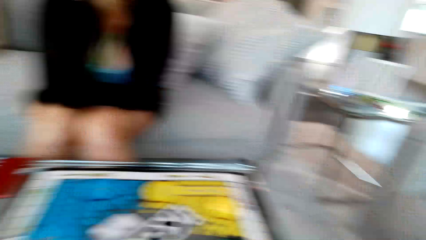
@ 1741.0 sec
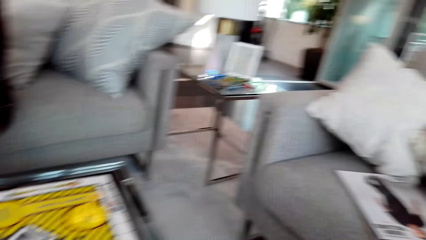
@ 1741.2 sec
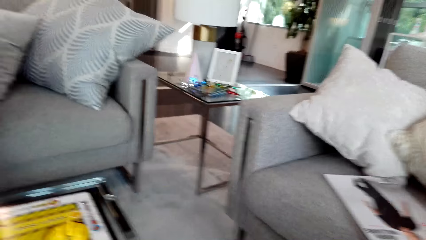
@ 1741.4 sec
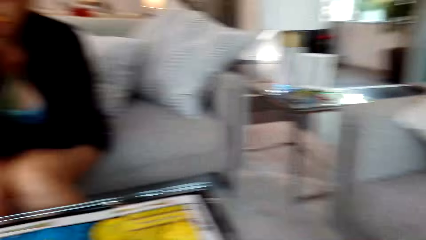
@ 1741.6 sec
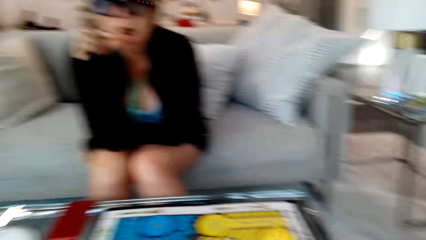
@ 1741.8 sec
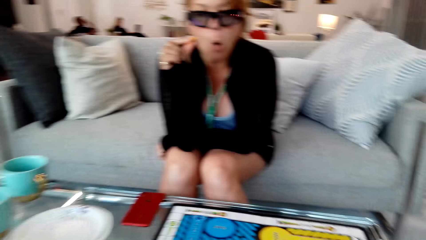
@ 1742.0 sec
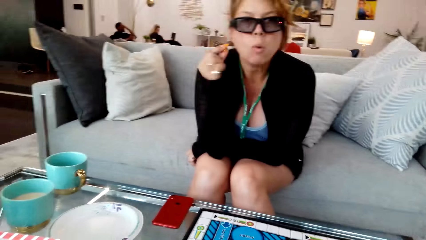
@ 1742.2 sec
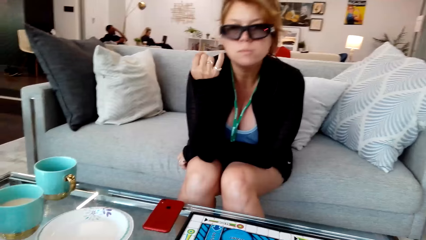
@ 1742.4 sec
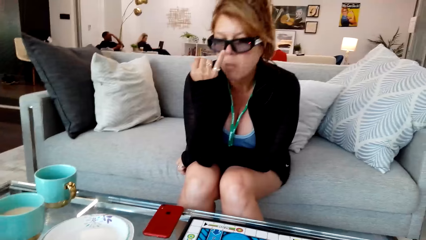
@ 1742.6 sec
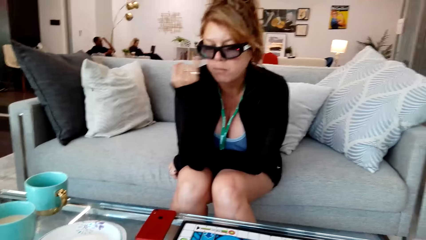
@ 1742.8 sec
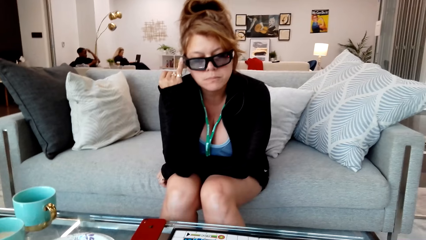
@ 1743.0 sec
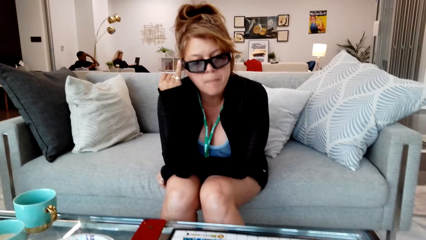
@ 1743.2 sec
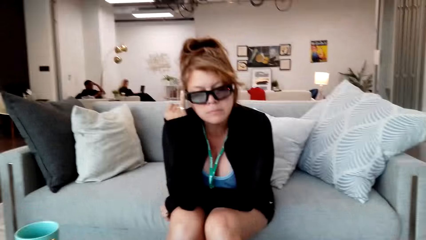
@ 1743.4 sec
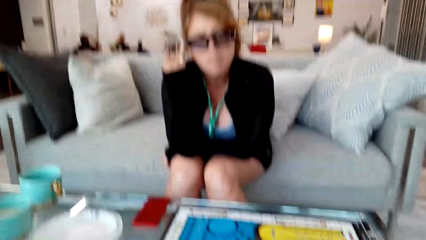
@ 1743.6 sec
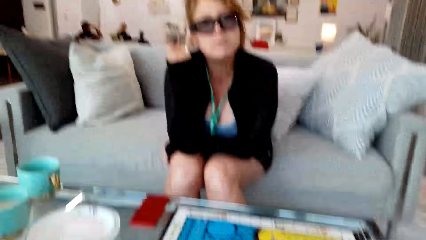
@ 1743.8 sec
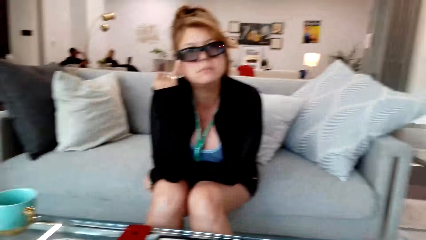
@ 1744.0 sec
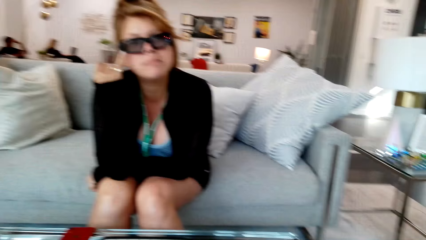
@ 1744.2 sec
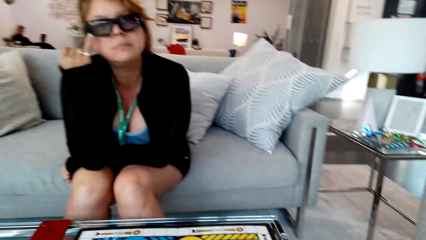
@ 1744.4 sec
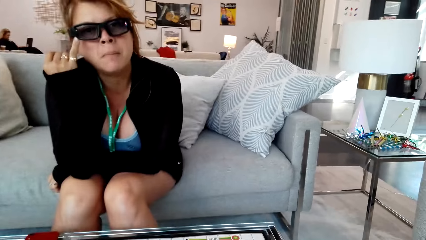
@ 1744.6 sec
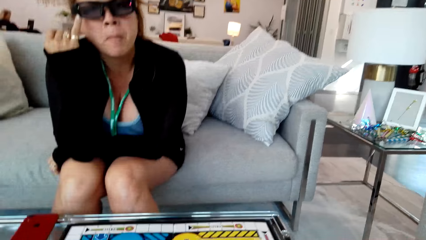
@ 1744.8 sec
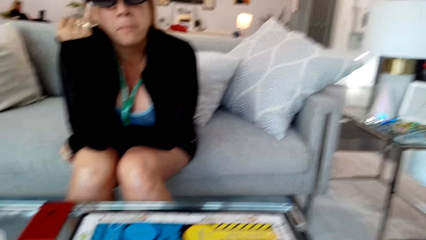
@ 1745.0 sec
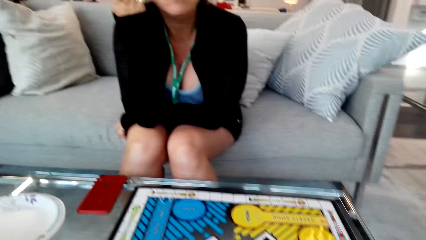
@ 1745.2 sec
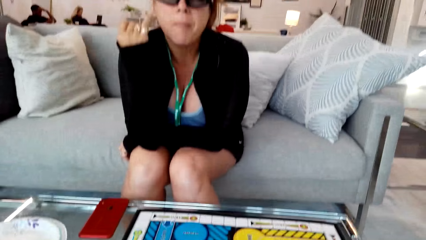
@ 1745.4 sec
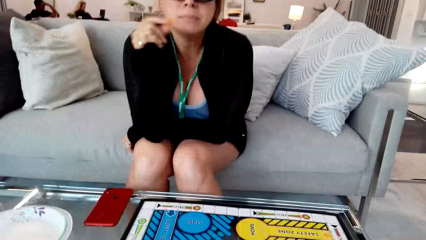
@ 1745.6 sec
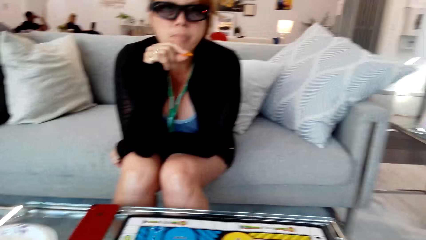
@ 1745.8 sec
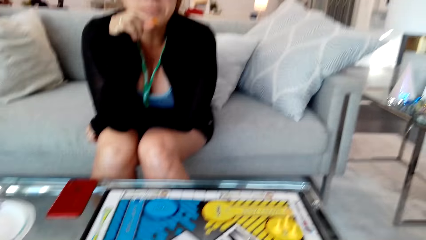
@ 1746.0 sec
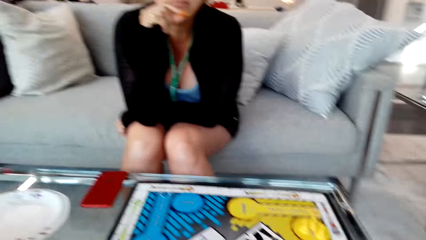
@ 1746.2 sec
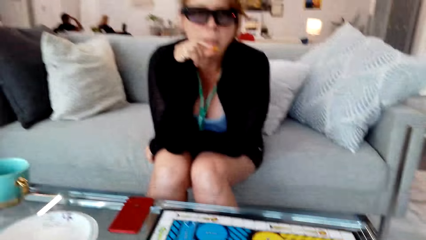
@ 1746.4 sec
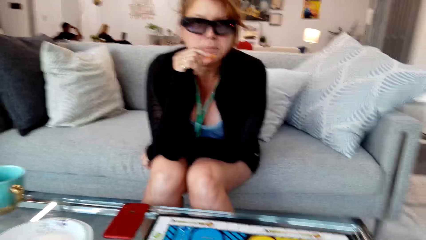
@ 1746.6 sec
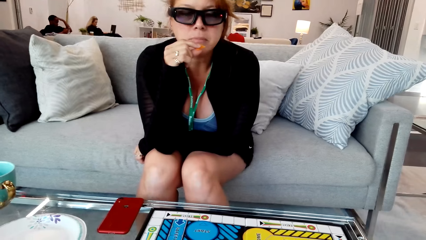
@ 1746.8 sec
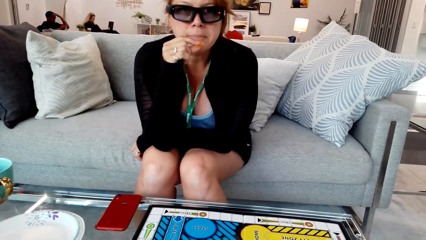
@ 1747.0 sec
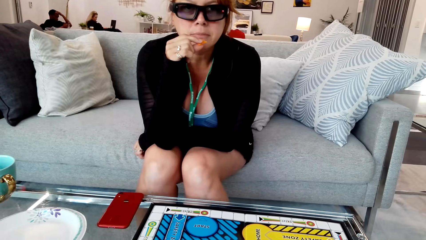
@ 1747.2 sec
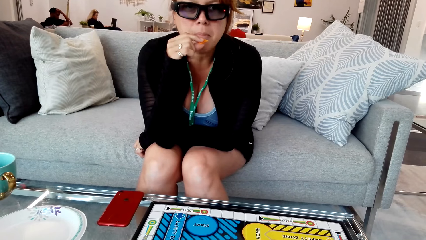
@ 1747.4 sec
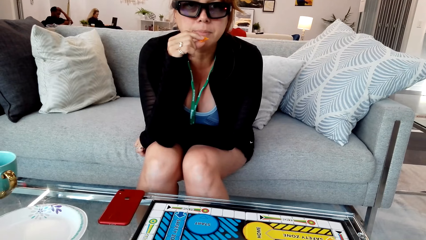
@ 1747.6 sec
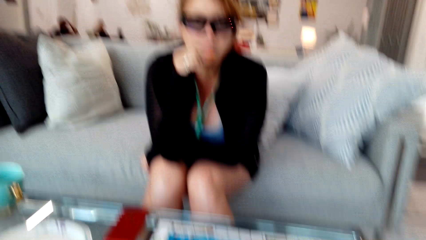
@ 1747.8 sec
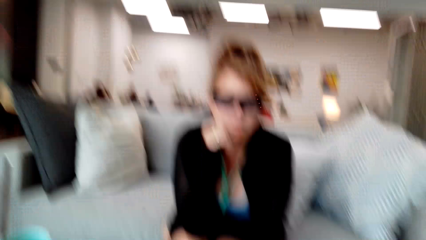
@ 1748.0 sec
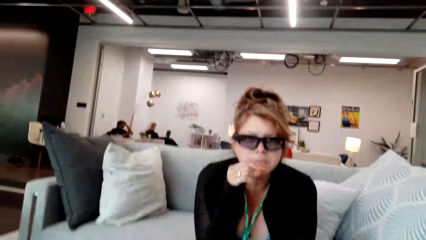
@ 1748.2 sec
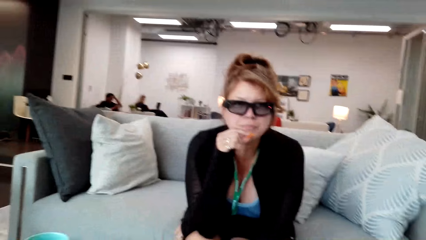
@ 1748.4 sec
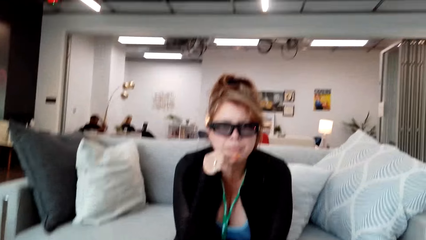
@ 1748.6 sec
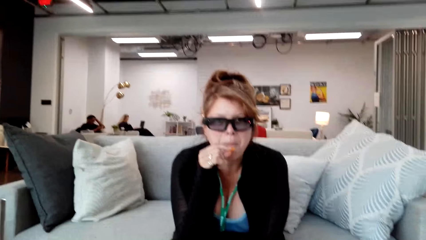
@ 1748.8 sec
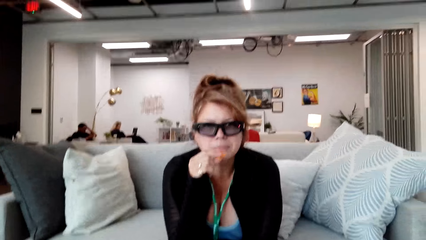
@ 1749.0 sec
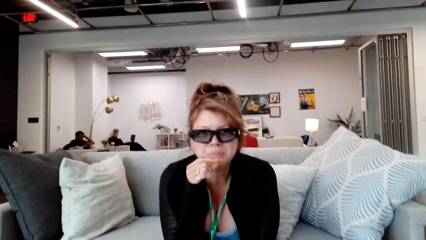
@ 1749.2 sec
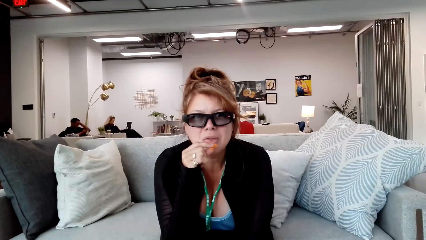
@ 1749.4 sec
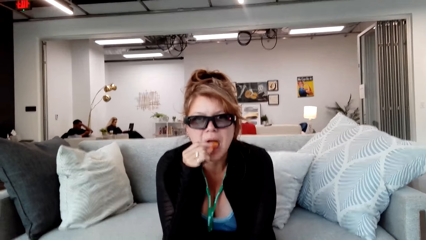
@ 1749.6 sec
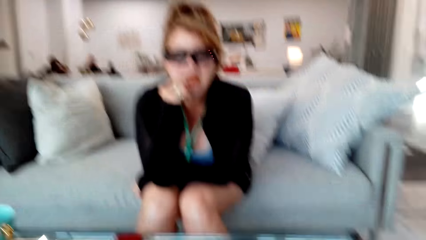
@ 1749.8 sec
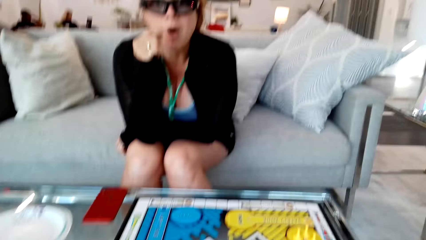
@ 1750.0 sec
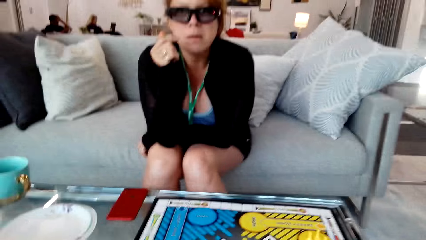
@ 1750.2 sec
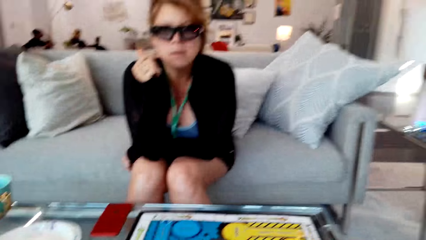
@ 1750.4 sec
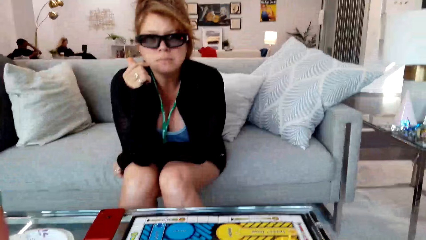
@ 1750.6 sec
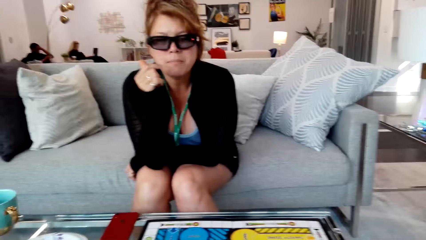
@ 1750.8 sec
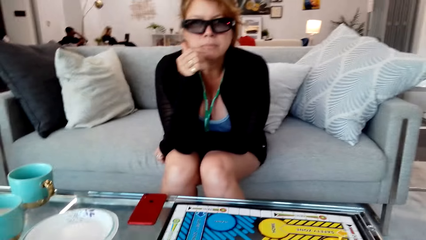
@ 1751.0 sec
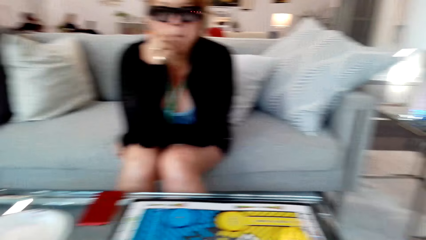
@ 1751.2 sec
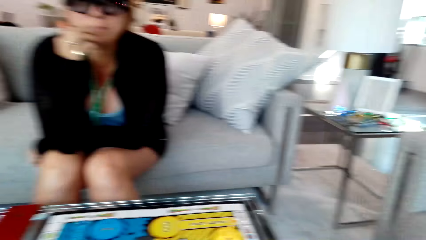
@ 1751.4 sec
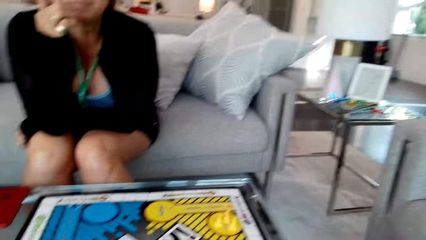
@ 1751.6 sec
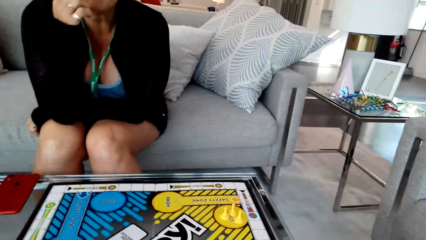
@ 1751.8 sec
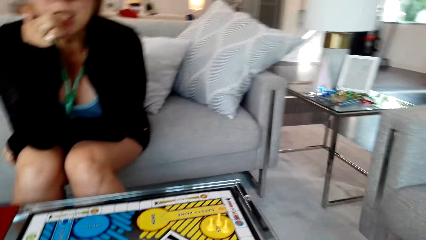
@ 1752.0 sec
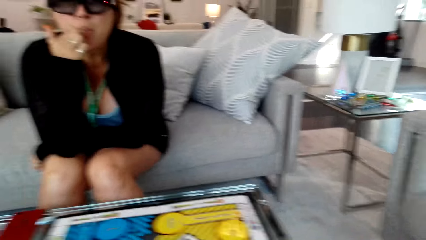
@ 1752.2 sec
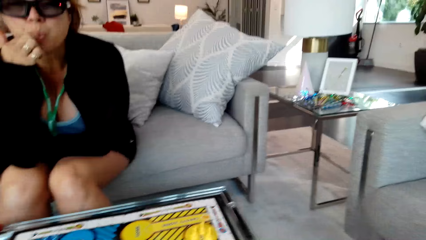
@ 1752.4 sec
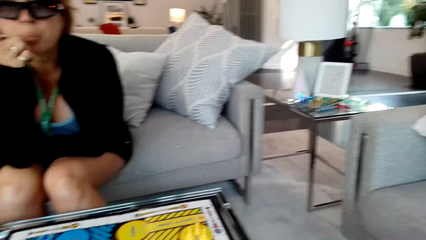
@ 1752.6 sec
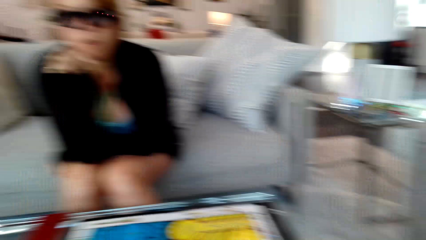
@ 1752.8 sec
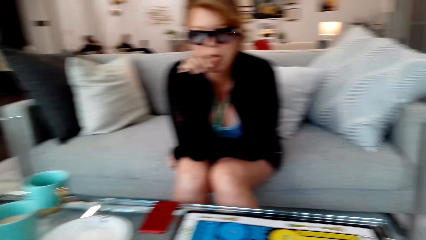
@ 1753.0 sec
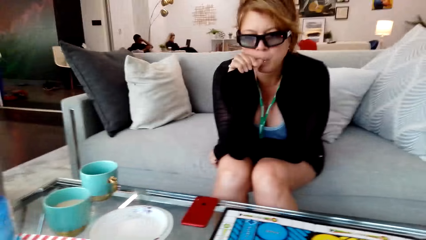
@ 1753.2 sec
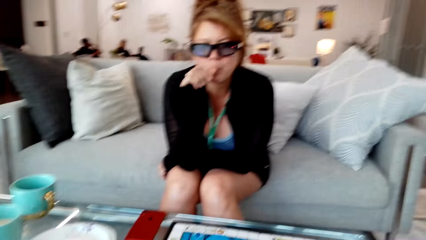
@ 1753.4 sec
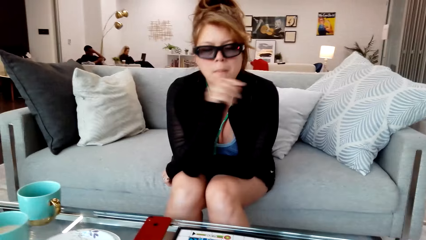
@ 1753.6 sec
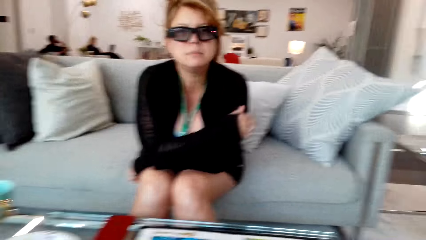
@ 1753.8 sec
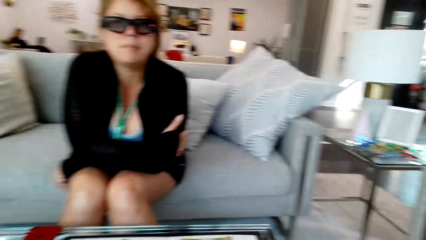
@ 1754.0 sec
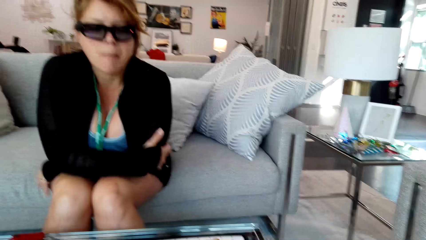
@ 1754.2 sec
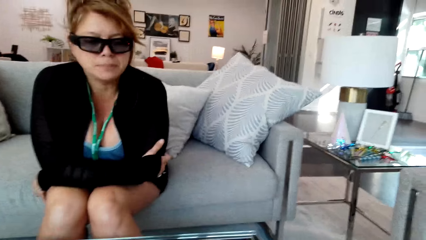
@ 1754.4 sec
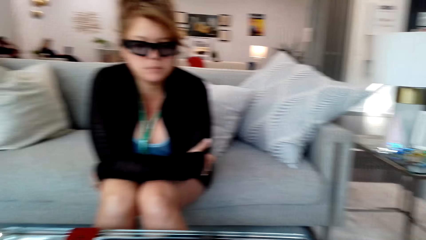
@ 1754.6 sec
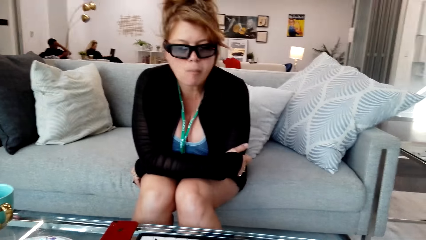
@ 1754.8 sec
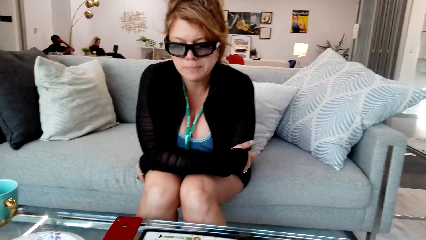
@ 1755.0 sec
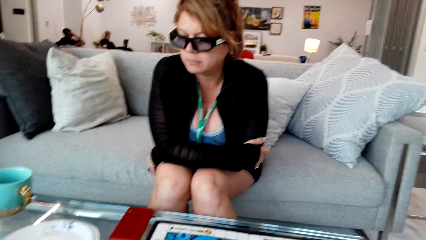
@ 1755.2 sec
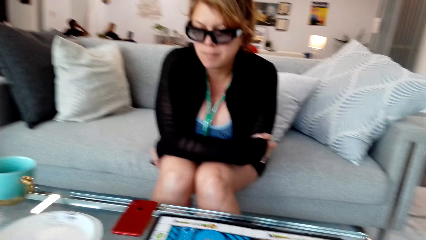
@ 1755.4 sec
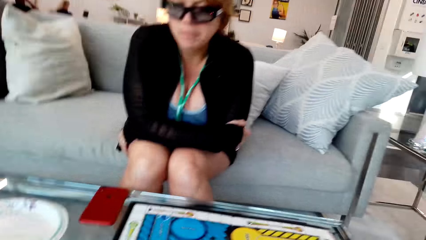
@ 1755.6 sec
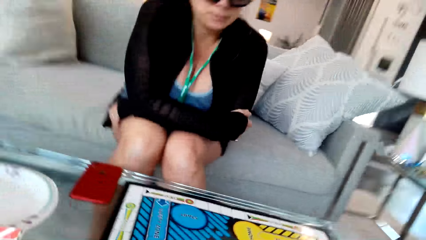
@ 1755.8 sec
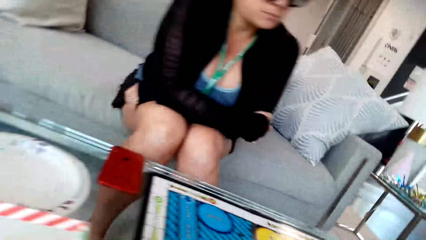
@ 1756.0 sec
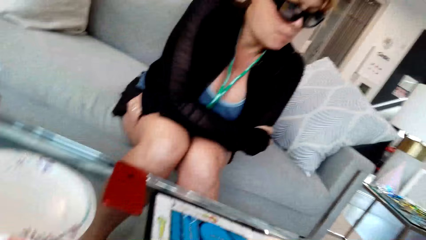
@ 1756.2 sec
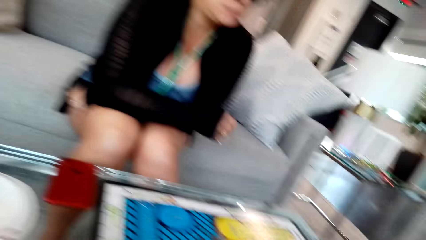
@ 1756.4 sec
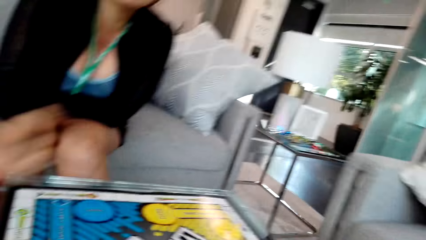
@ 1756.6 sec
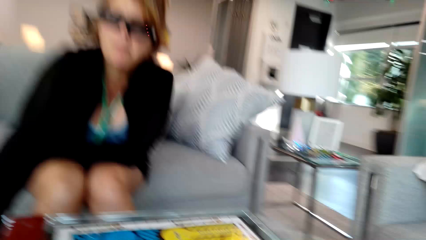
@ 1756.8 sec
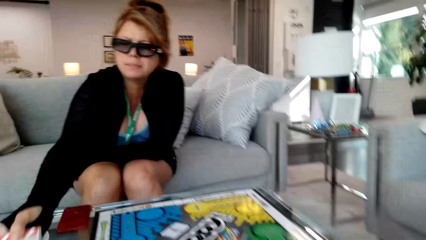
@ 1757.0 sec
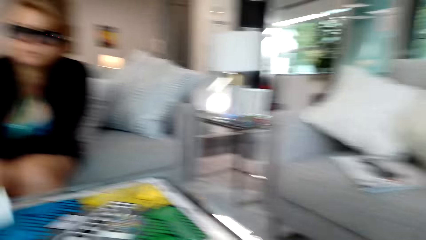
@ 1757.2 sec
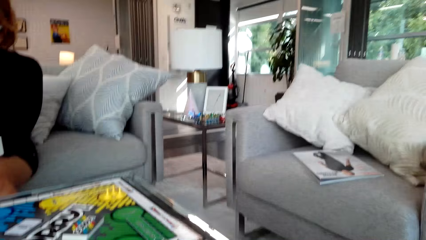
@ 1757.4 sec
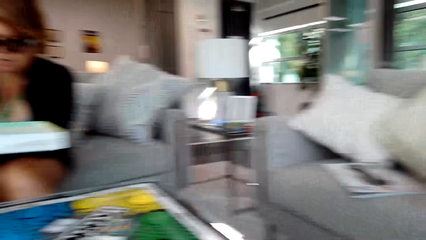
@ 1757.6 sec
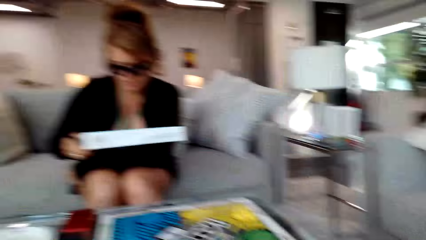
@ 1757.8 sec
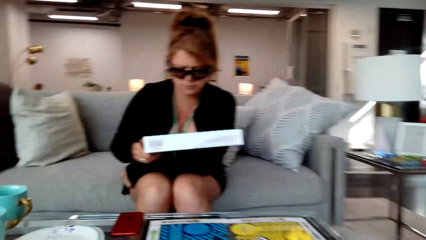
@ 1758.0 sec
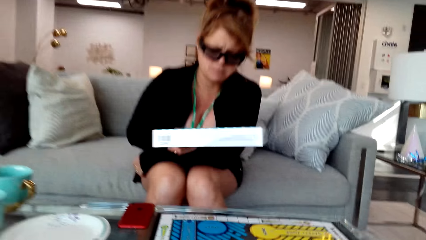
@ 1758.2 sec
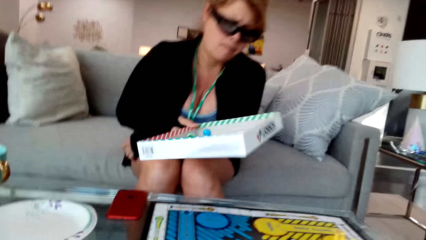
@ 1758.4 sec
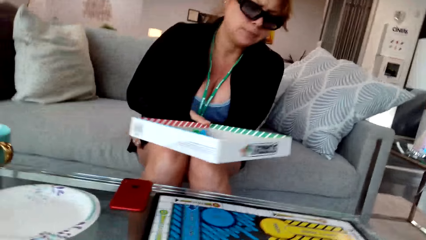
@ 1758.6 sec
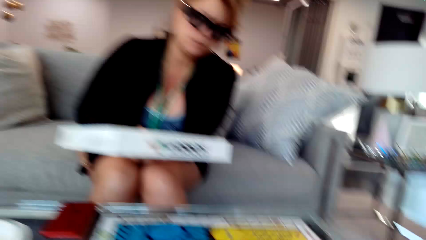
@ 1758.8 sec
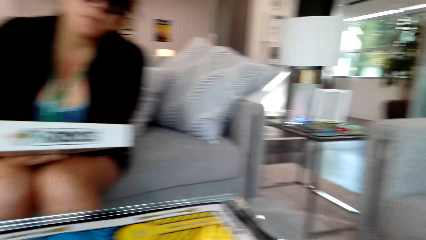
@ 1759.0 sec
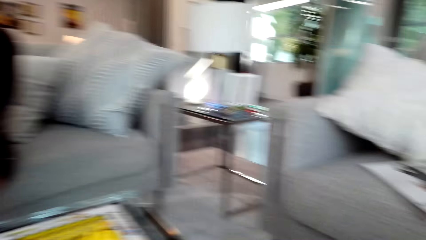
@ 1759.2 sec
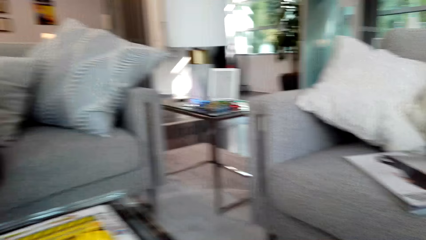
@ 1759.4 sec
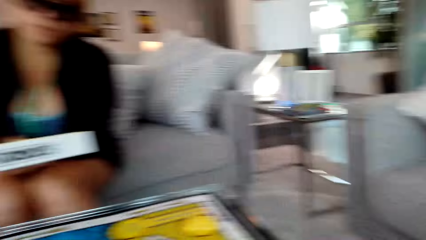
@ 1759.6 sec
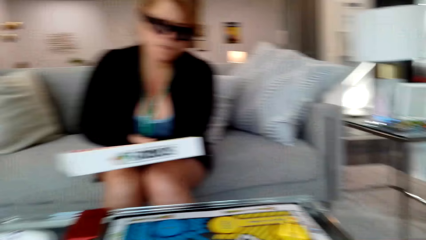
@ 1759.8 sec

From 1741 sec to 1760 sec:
The camera wearer touches the face and folds the hand together. The woman holds a box. The woman picks up the box on top of the table.
